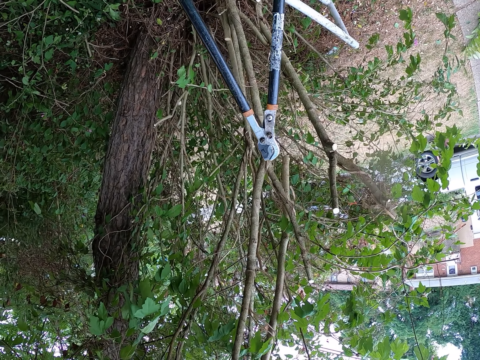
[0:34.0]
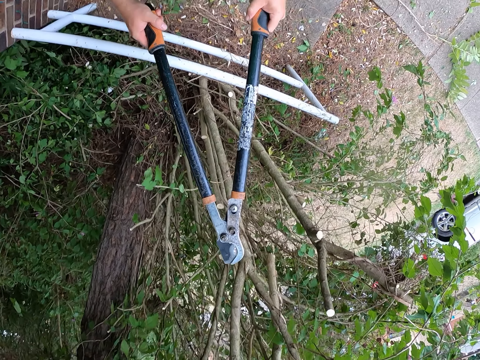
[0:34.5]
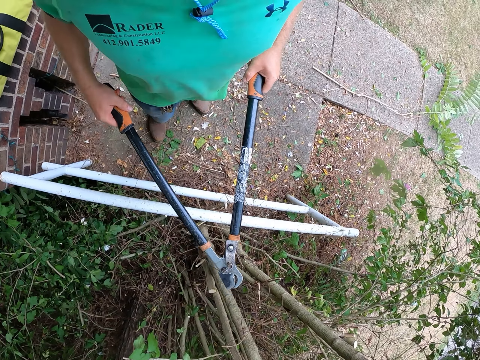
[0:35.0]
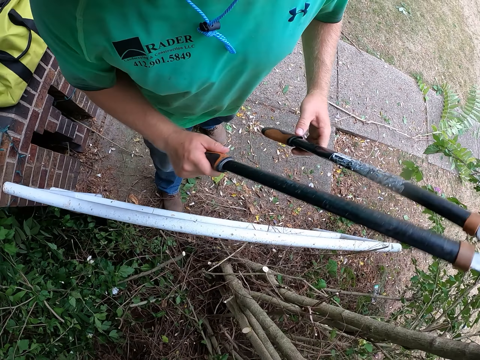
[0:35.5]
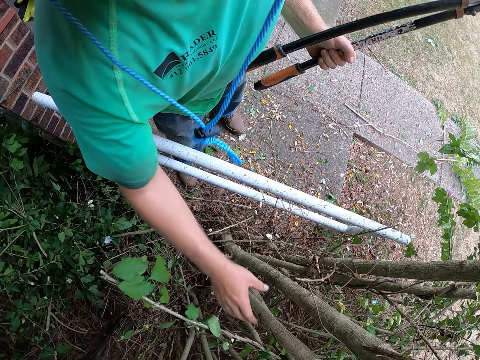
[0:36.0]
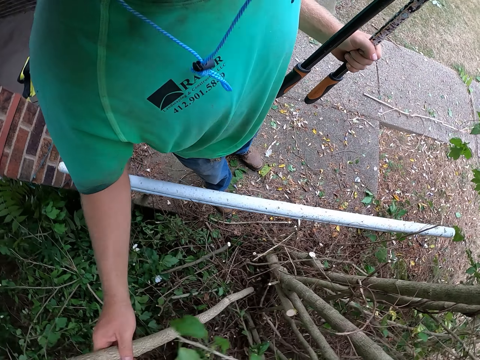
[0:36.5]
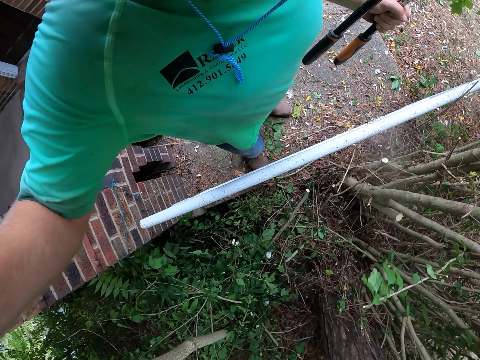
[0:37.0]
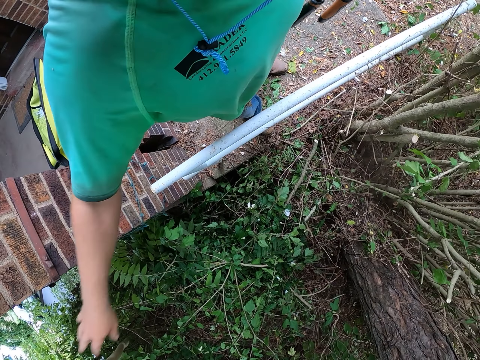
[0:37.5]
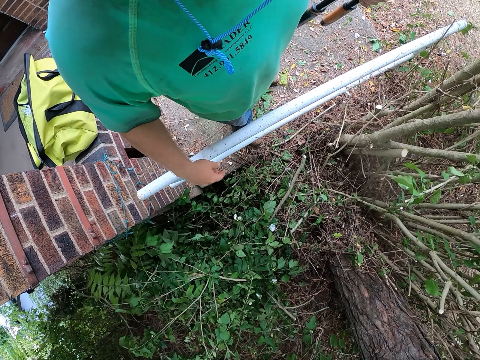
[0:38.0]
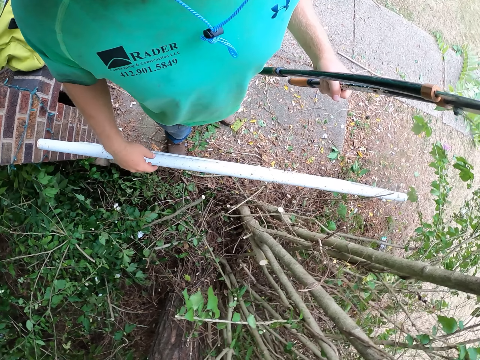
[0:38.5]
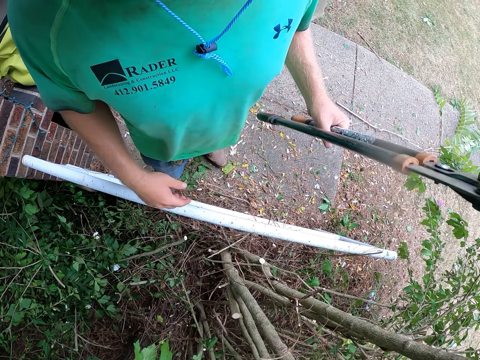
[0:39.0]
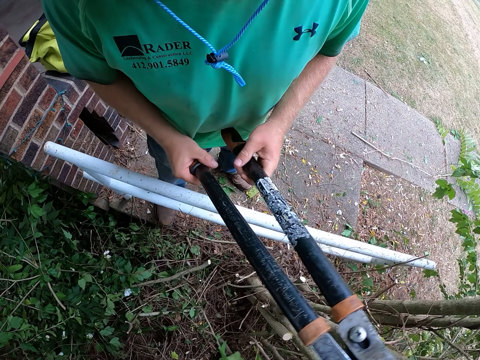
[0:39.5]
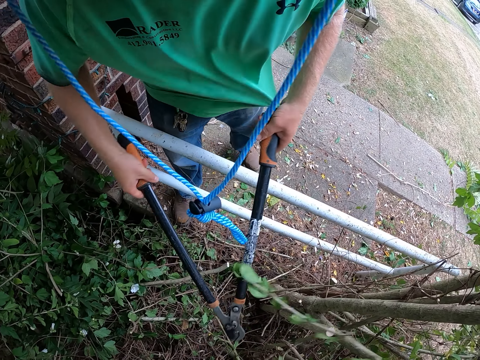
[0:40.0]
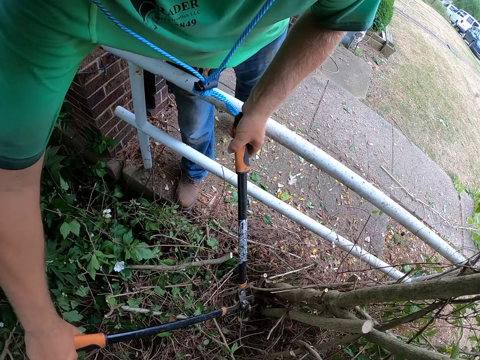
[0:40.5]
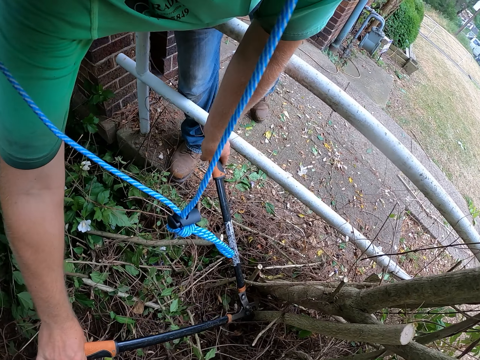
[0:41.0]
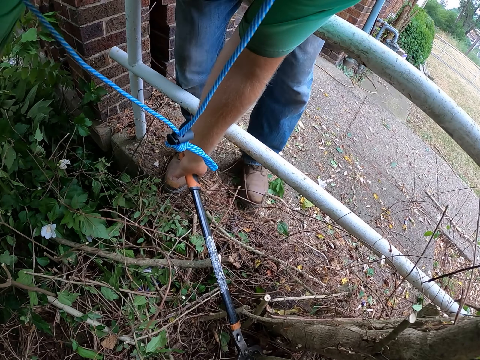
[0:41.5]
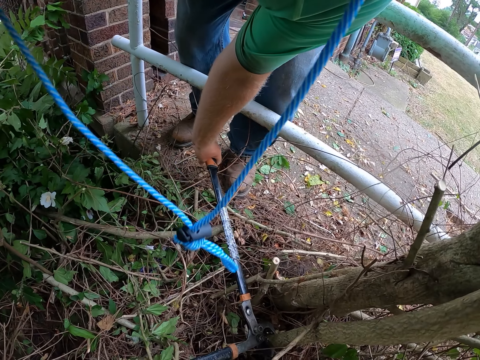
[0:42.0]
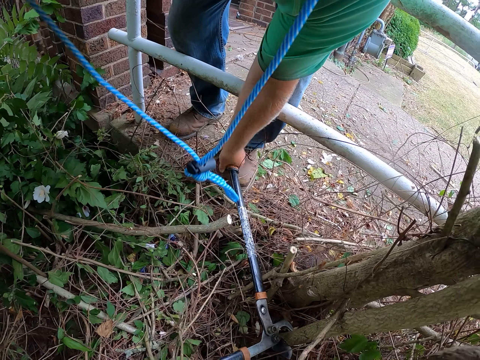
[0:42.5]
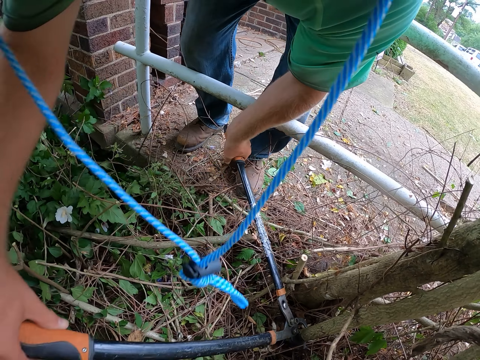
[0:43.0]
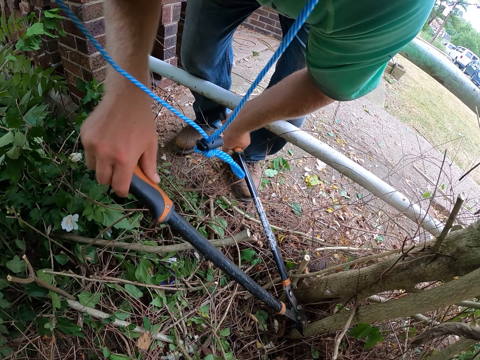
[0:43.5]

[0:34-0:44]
The camera wearer picks a trimmed branch from the tree with his right hand. He throws the trimmed branch in his right hand on the ground. He holds the pruning shears with both hands. He trims the tree with the shears in his hands.

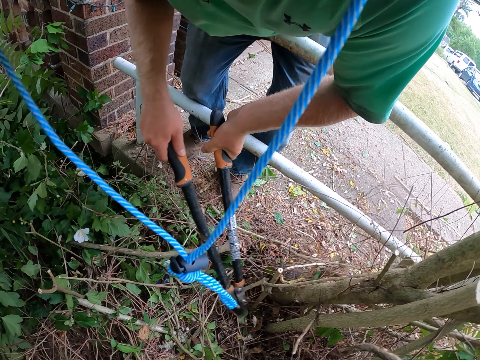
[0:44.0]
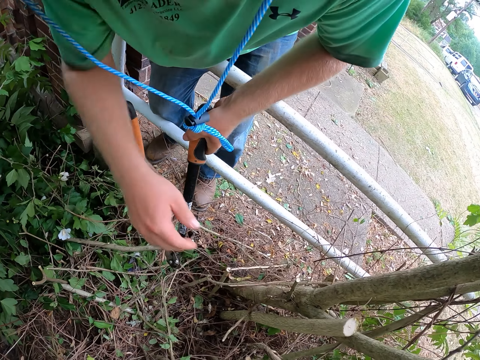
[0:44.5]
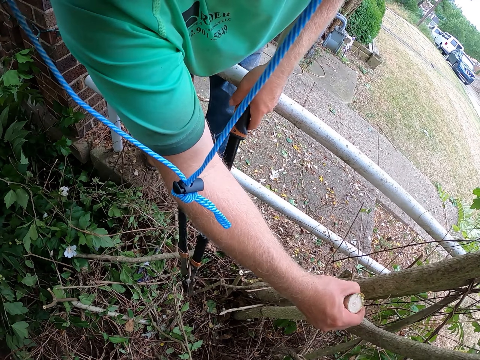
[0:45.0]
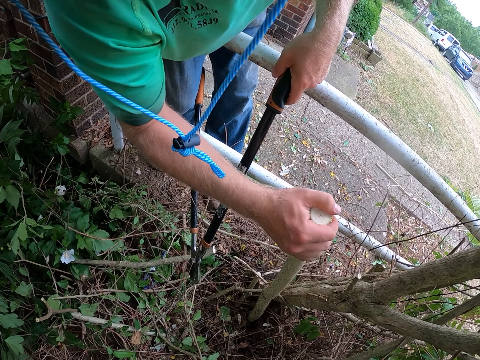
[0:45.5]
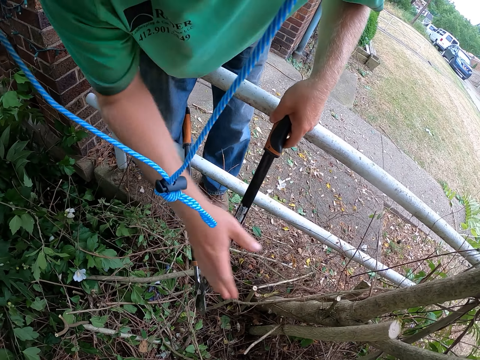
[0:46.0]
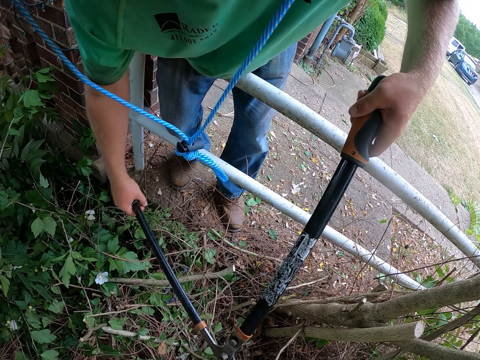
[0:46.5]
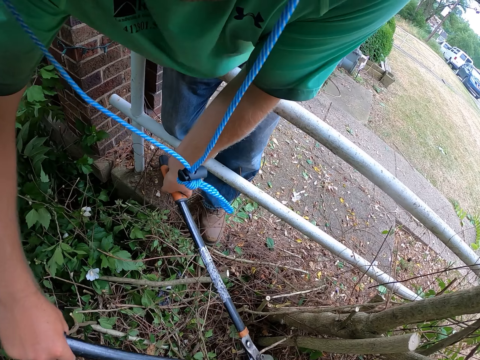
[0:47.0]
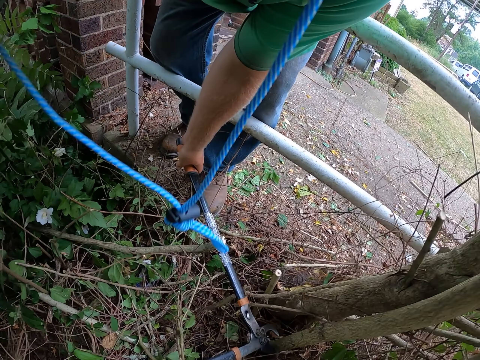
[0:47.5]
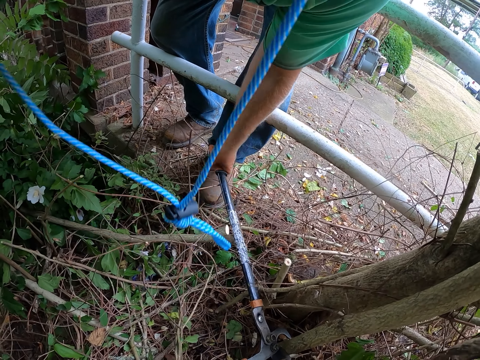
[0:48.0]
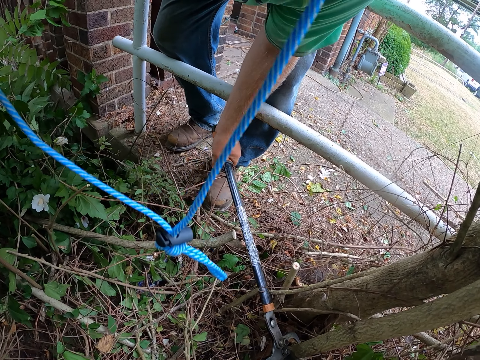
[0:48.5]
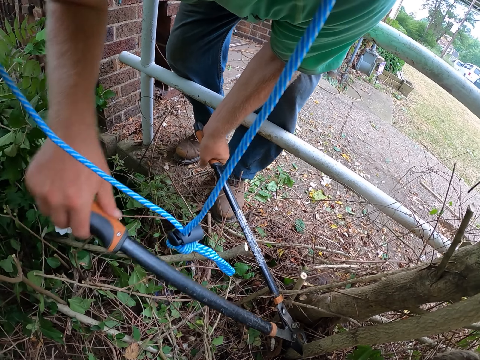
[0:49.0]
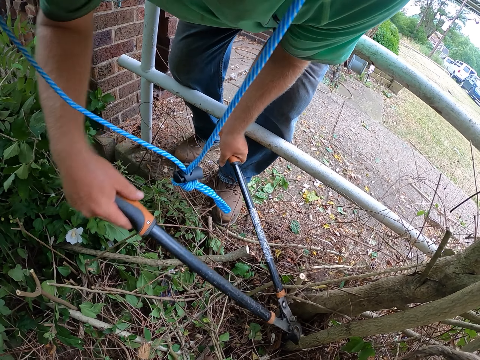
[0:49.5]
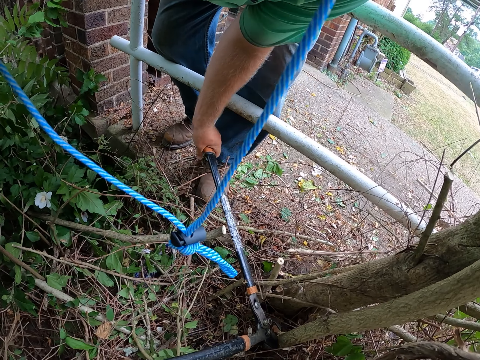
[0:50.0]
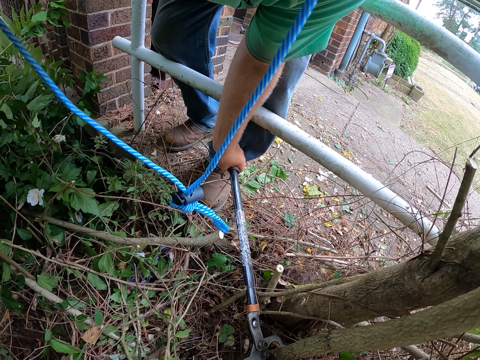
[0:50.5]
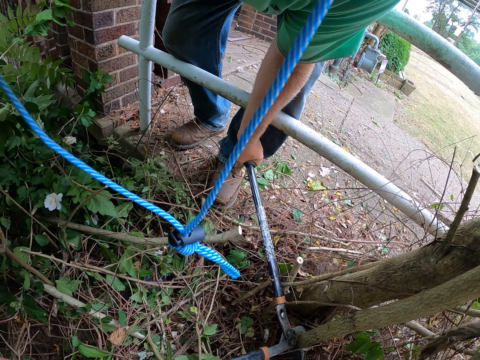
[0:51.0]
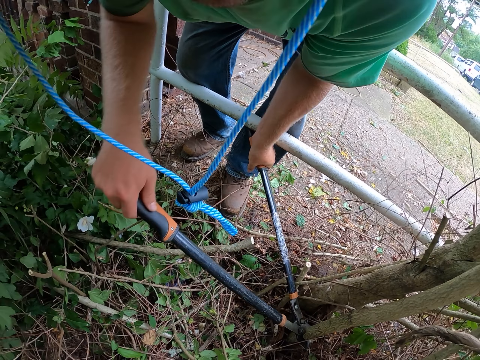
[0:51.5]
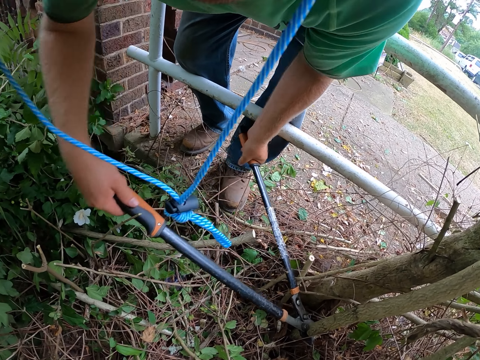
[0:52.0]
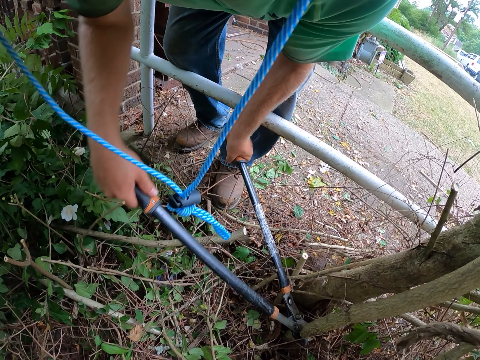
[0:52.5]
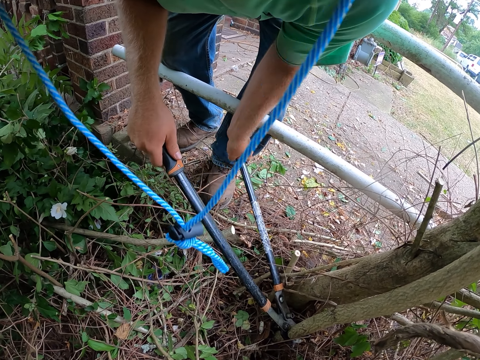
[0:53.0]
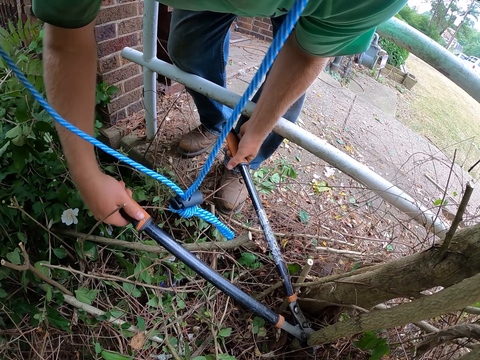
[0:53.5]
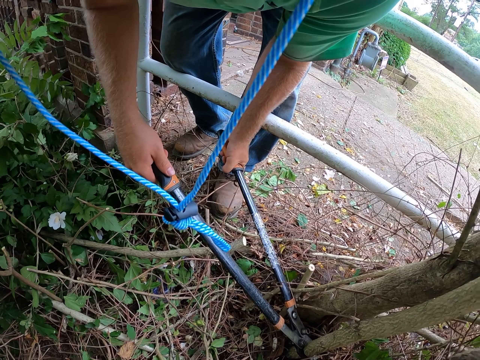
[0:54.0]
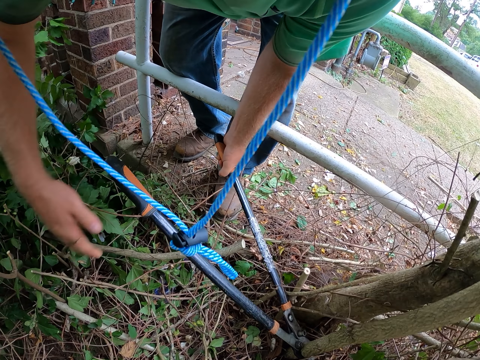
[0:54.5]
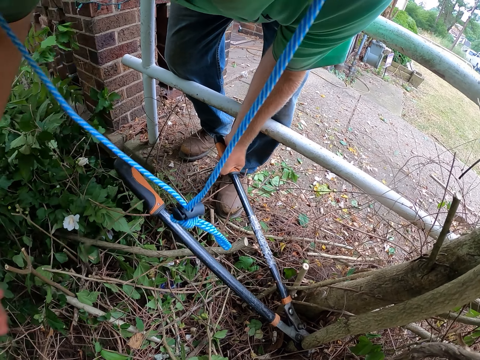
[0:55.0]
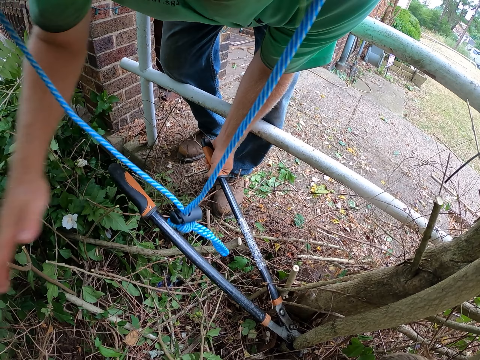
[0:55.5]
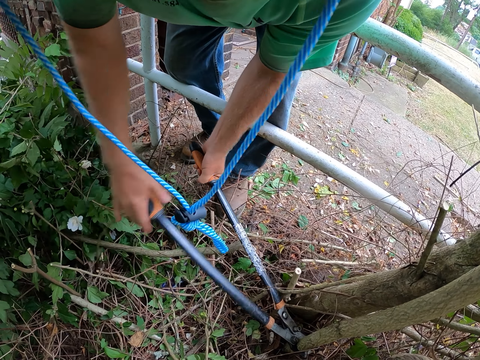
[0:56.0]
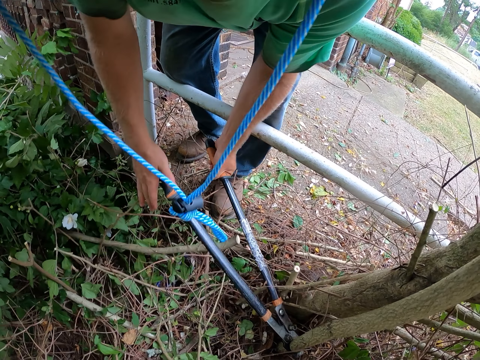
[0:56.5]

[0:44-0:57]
The camera wearer holds a trimmed branch with his right hand. He plucks flower stems with his right hand. He holds the pruning shears with his hands. He trims the tree with the shears in his hands. He hits his right hand on the shears handle.

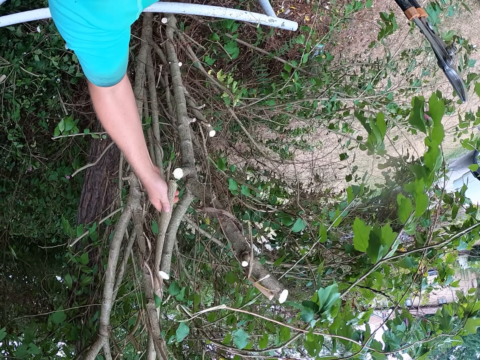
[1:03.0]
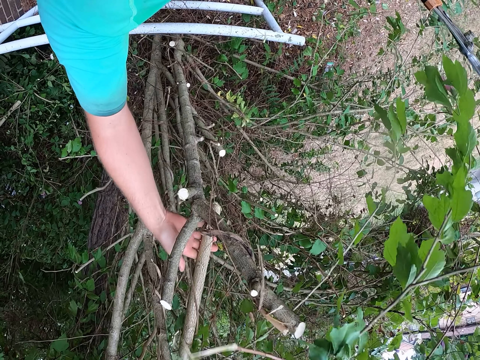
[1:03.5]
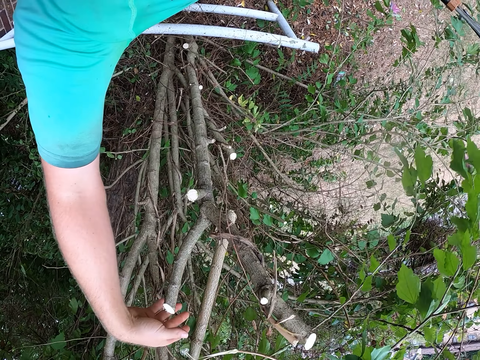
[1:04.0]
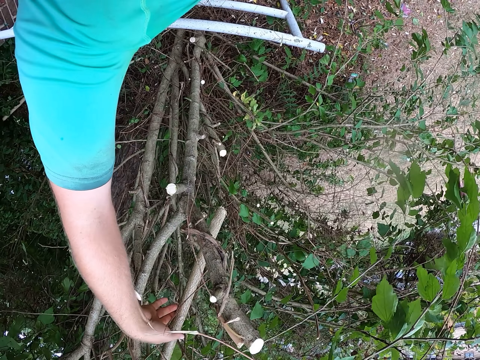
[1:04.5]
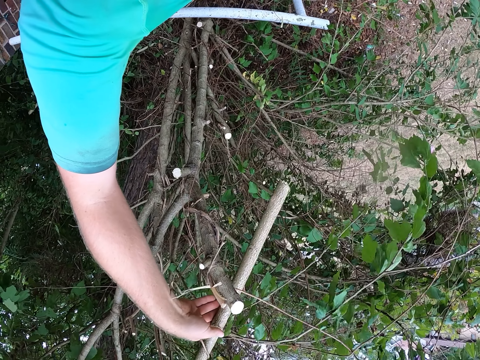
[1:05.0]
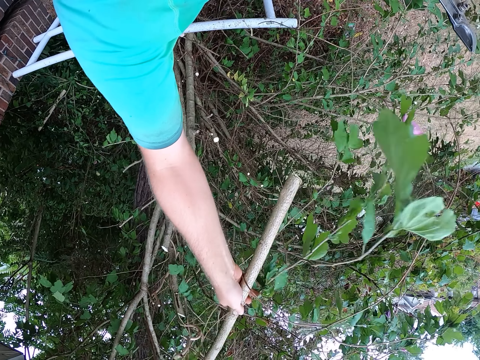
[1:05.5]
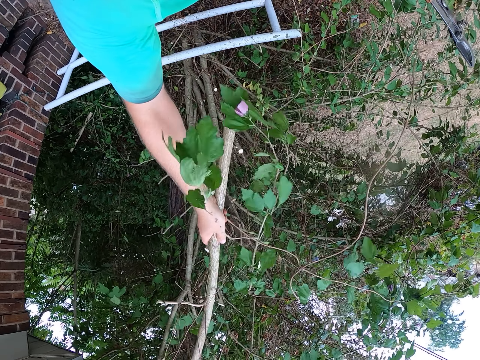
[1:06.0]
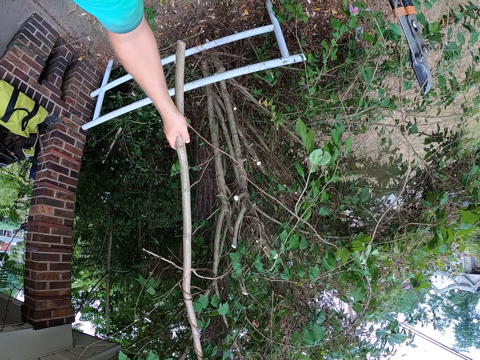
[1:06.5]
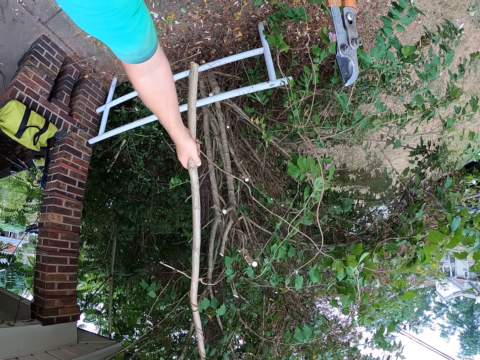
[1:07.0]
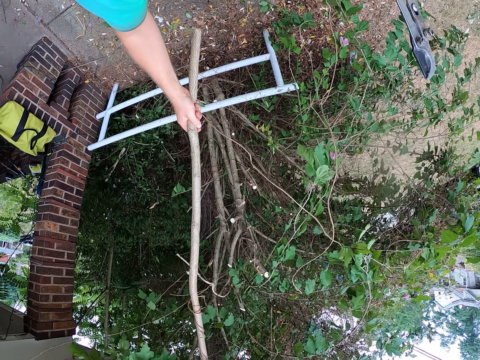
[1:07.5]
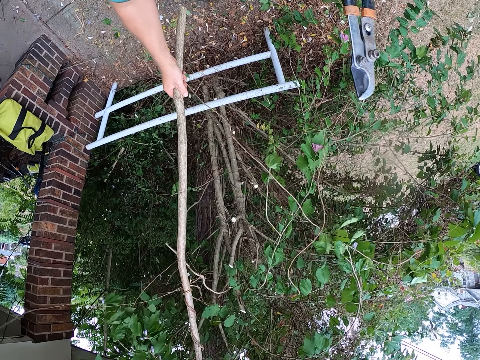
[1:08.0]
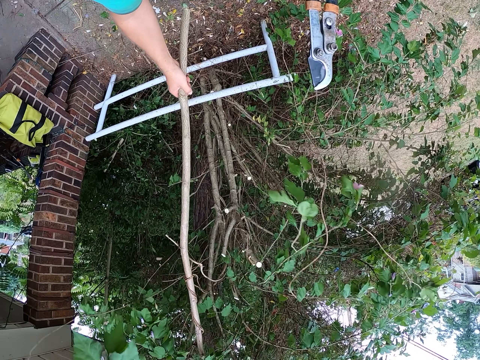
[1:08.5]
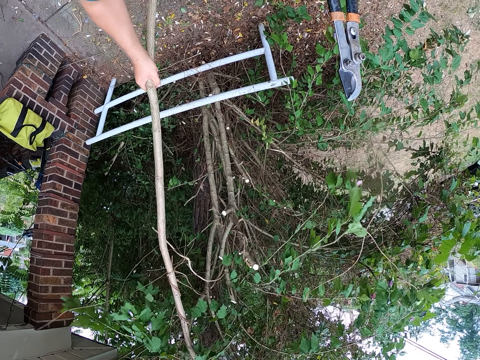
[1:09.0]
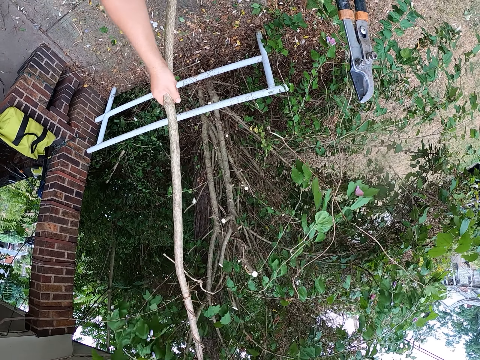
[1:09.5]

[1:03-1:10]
The camera wearer pulls the trimmed branch with his right hand.
